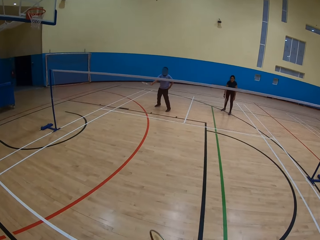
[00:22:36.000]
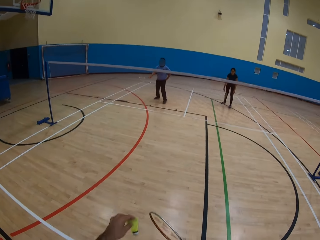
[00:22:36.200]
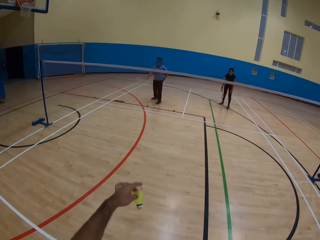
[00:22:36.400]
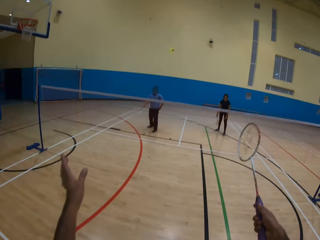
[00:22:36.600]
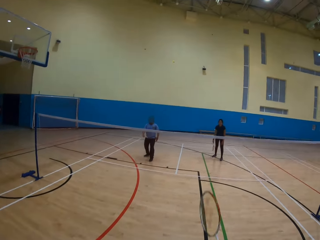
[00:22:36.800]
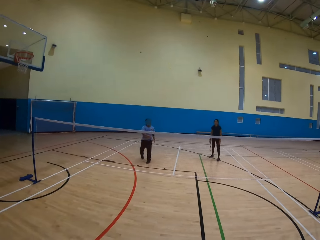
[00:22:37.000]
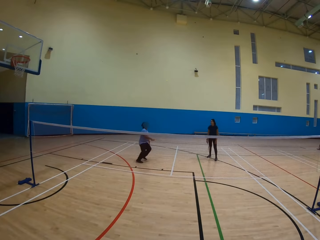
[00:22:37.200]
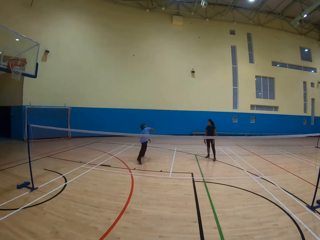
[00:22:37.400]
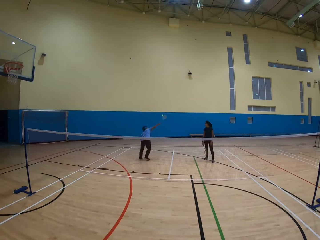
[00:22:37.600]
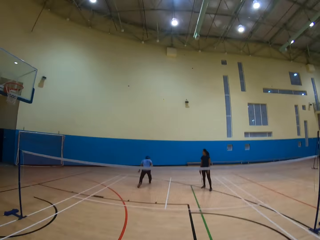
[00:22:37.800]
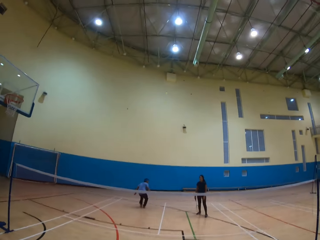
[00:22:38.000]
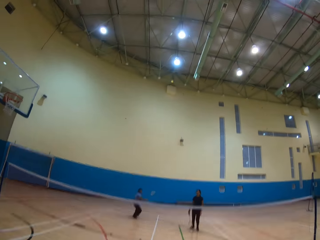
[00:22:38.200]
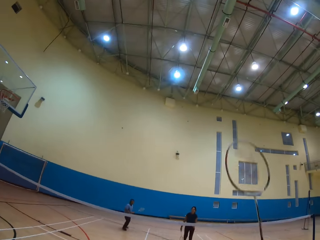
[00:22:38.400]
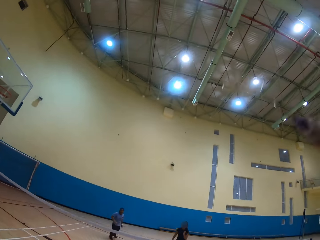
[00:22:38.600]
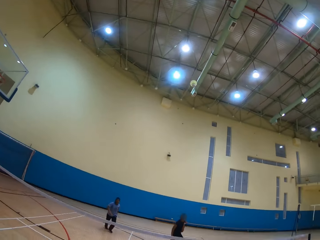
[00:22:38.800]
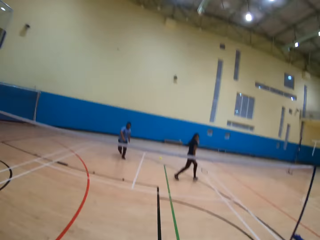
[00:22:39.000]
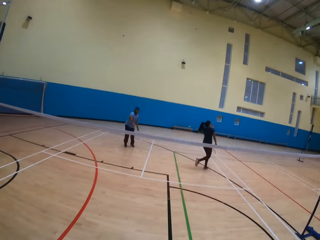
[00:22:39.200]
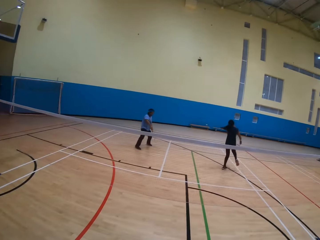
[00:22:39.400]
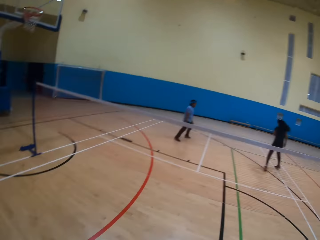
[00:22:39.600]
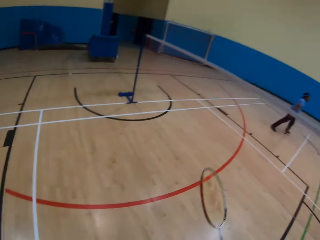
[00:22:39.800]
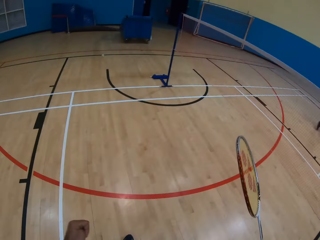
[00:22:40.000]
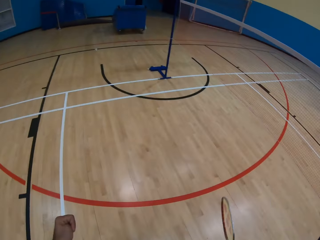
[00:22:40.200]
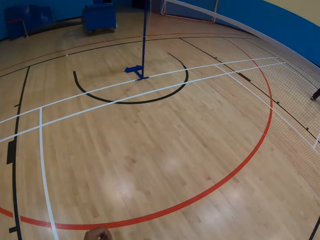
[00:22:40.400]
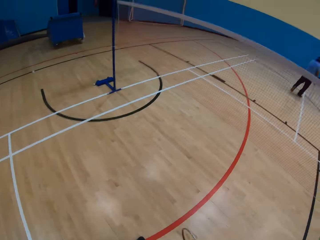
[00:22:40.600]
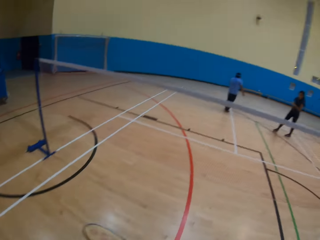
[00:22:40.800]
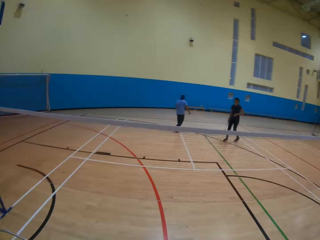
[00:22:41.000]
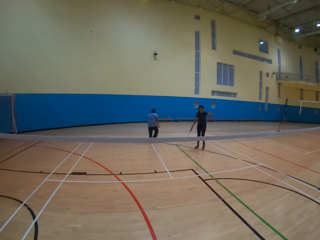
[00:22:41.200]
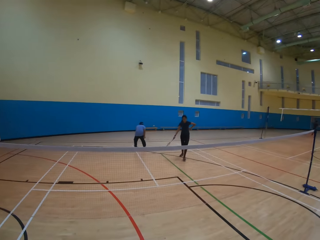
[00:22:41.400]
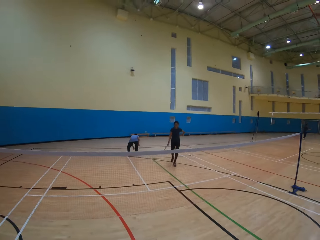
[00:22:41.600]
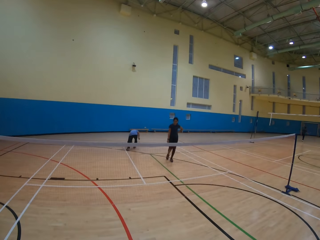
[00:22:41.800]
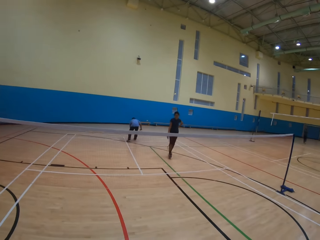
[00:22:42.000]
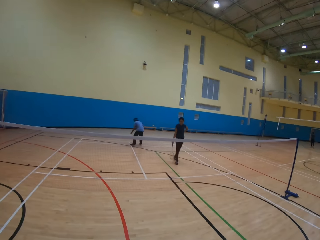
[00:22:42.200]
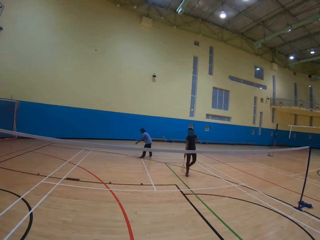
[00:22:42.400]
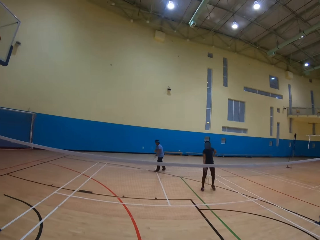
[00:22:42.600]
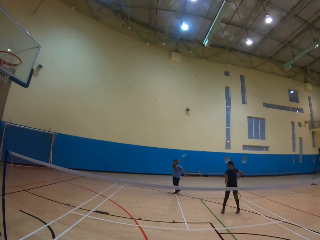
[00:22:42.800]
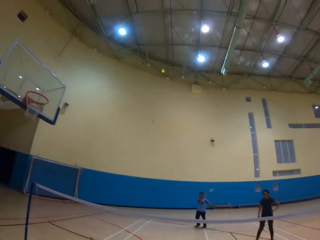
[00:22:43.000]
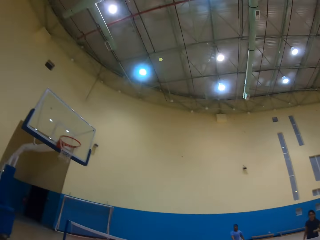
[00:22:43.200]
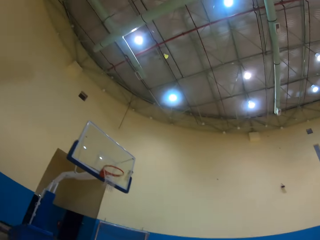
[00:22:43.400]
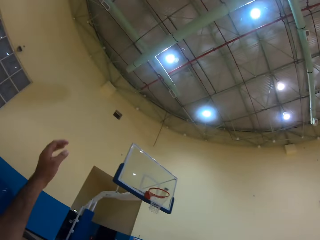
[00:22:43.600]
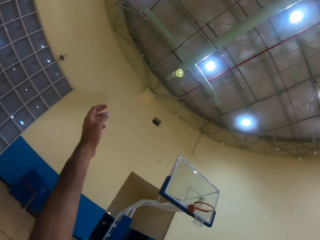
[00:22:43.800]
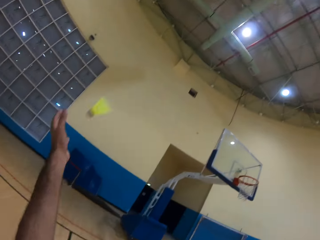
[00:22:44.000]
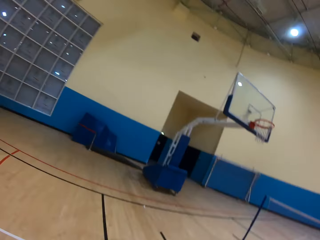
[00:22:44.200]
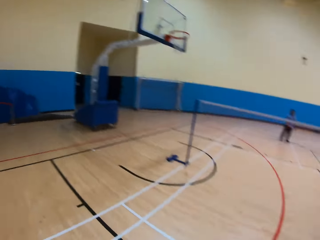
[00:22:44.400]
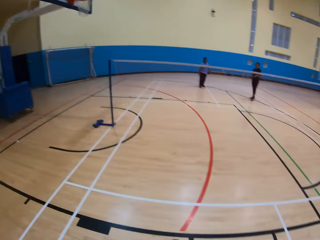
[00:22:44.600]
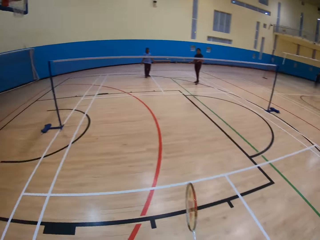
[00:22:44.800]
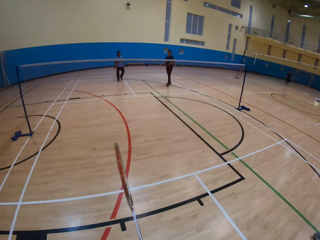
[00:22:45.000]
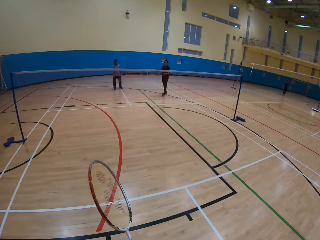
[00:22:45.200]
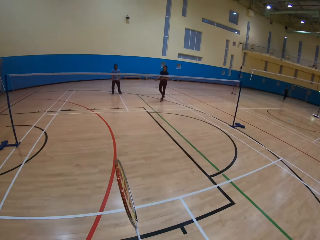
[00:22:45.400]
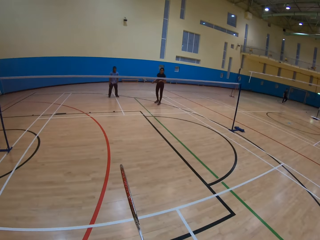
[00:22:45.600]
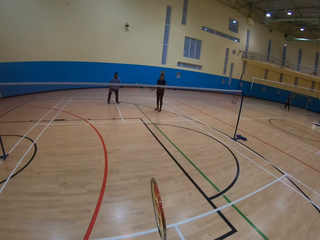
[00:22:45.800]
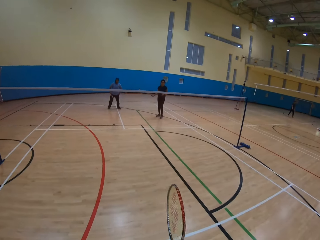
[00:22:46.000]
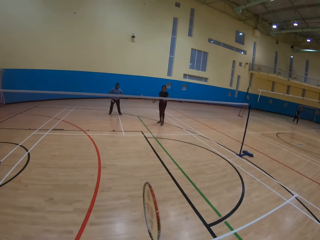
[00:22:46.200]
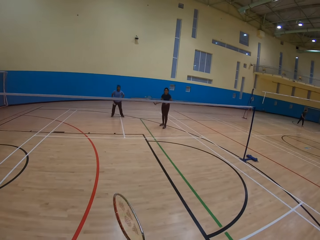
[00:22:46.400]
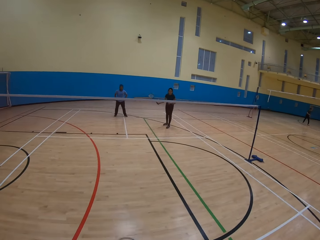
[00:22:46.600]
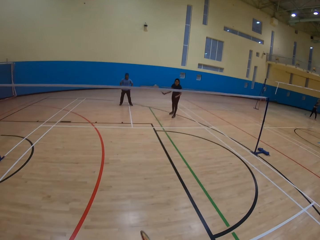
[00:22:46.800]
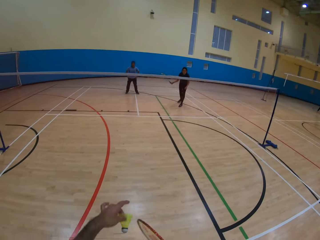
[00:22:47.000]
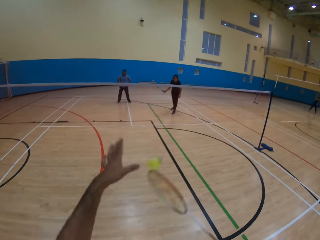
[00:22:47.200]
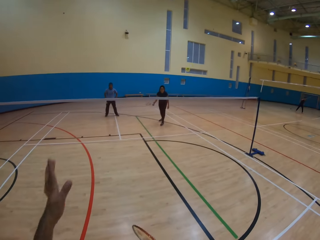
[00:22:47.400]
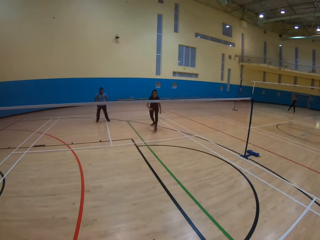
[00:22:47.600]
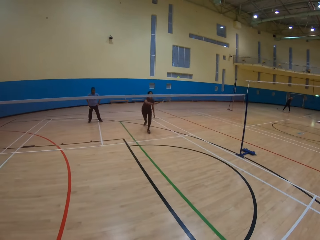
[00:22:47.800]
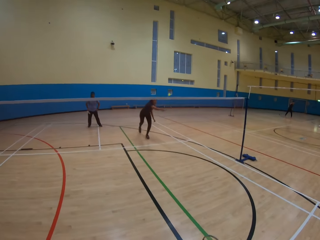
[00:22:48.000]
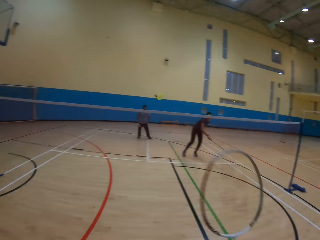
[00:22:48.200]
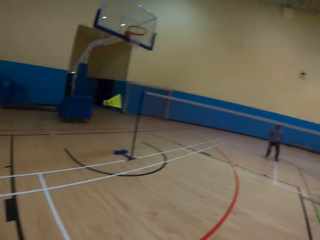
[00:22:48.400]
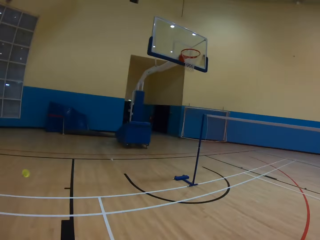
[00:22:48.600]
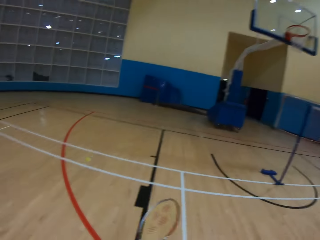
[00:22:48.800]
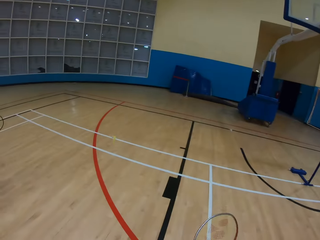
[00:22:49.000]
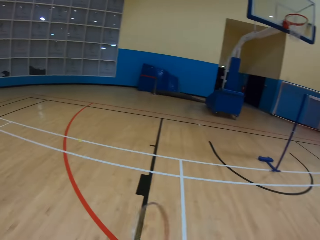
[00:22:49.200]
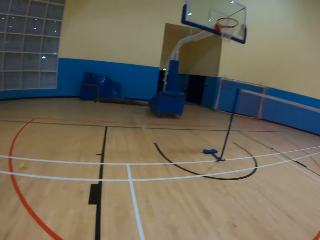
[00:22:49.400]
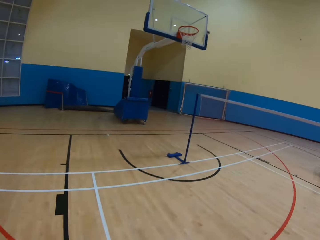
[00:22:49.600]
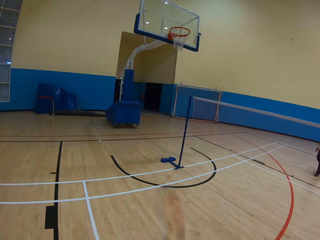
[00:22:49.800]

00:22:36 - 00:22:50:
The camera wearer hits the shuttlecock. They play a badminton game. A man plays a badminton game and hits the shuttlecock. The camera wearer plays a badminton game. They hit the shuttlecock and look around. The man picks the shuttlecock from the floor. A woman moves ahead. The man hits the shuttlecock and plays a badminton game. The camera wearer picks up the shuttlecock. They look around, throw the shuttlecock and play tennis.

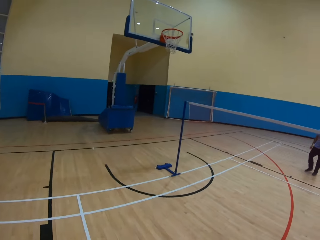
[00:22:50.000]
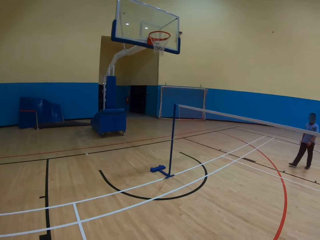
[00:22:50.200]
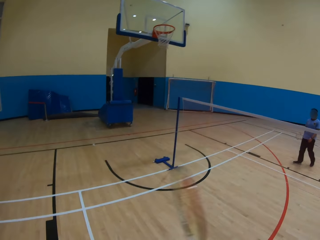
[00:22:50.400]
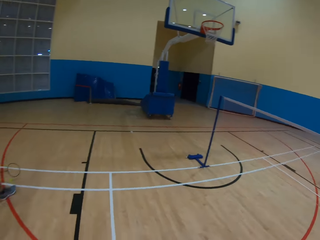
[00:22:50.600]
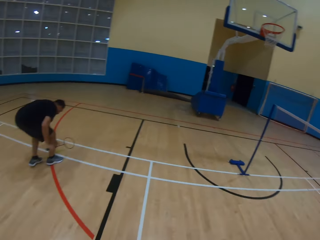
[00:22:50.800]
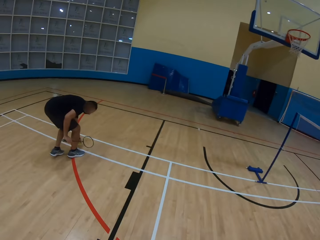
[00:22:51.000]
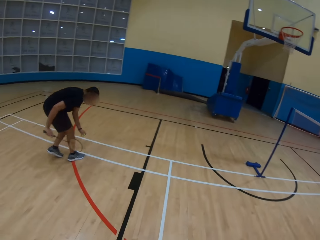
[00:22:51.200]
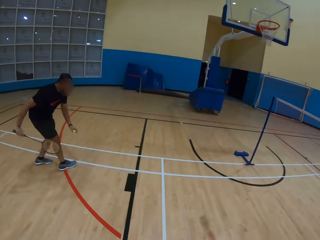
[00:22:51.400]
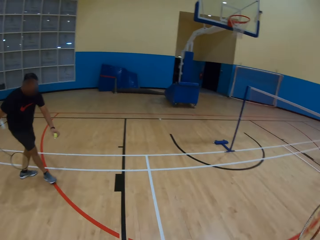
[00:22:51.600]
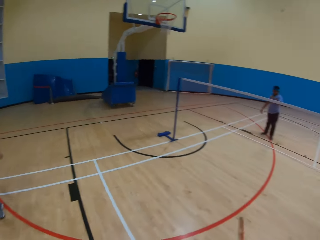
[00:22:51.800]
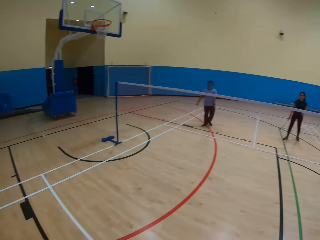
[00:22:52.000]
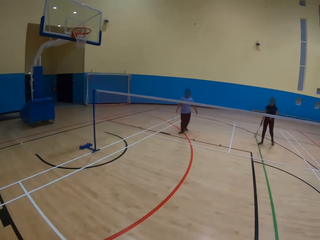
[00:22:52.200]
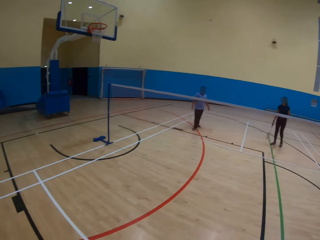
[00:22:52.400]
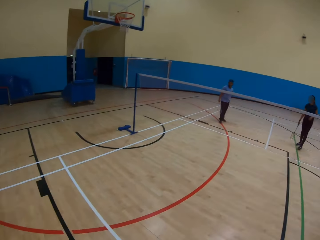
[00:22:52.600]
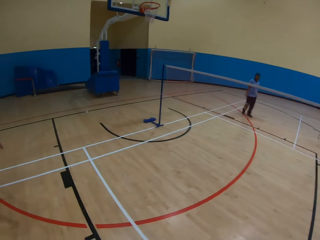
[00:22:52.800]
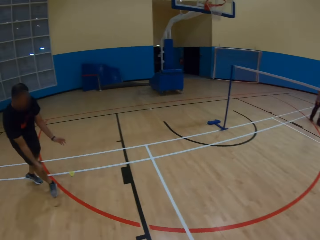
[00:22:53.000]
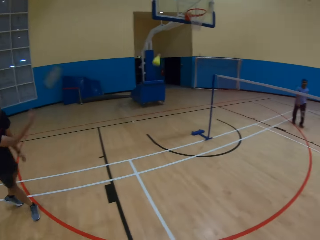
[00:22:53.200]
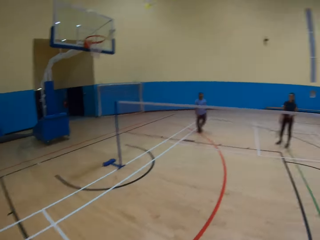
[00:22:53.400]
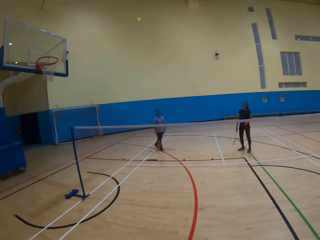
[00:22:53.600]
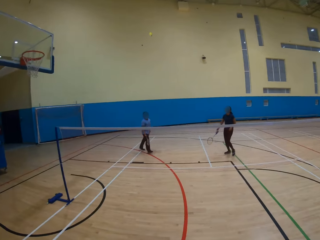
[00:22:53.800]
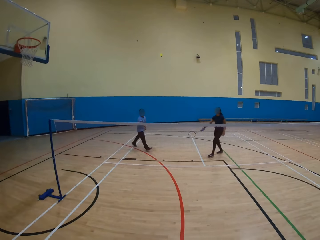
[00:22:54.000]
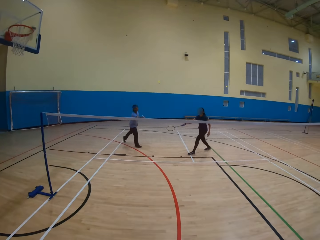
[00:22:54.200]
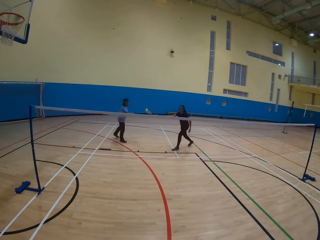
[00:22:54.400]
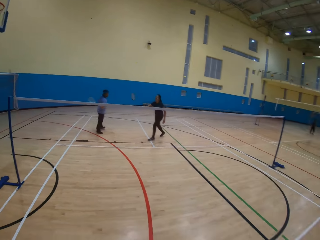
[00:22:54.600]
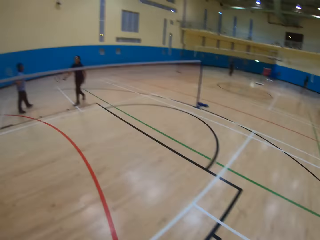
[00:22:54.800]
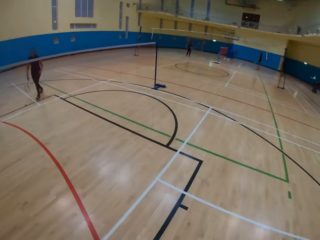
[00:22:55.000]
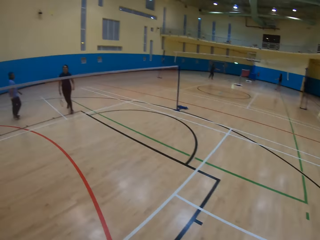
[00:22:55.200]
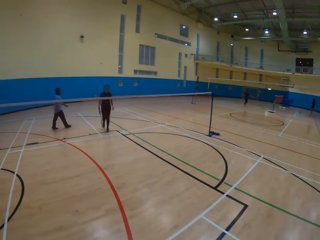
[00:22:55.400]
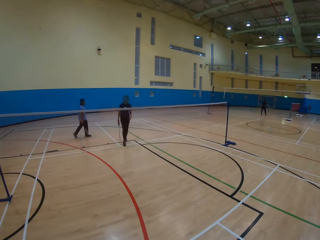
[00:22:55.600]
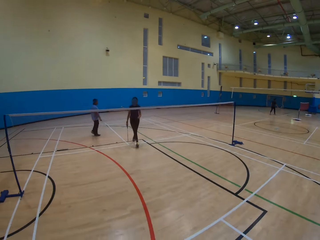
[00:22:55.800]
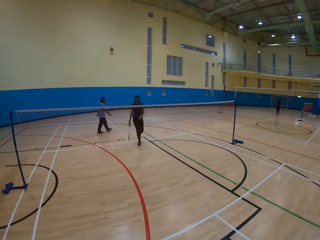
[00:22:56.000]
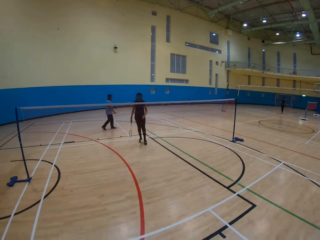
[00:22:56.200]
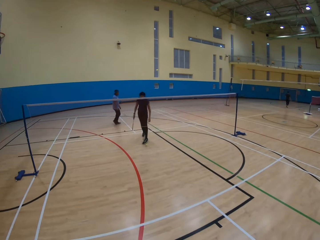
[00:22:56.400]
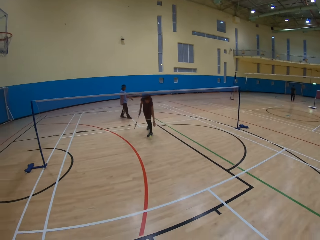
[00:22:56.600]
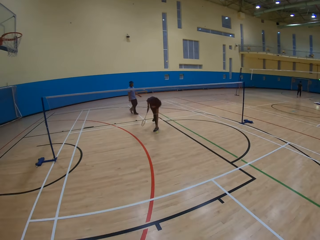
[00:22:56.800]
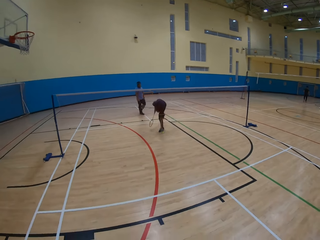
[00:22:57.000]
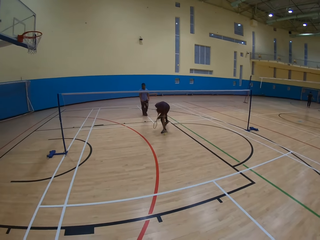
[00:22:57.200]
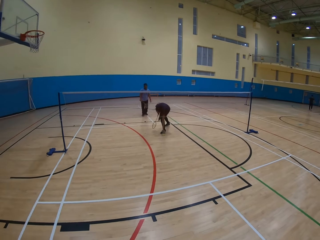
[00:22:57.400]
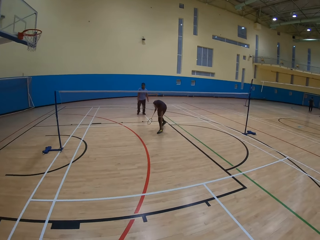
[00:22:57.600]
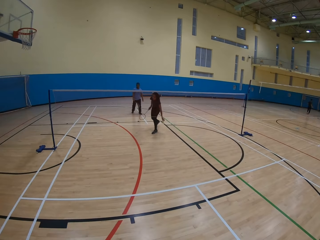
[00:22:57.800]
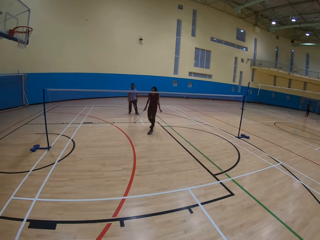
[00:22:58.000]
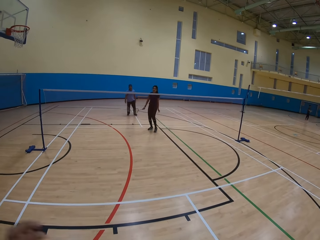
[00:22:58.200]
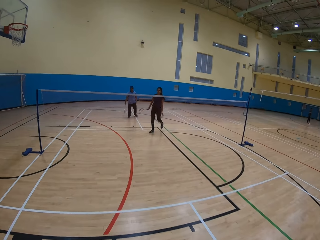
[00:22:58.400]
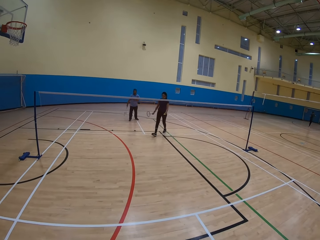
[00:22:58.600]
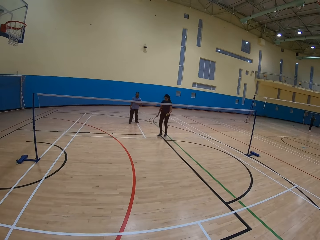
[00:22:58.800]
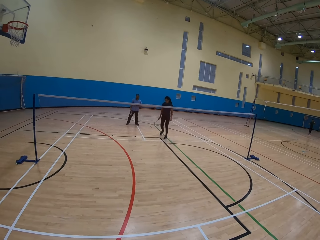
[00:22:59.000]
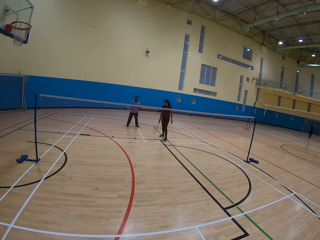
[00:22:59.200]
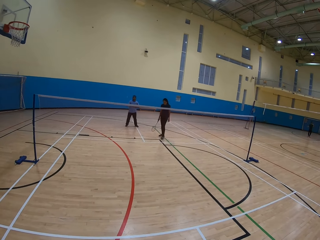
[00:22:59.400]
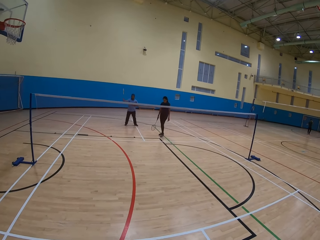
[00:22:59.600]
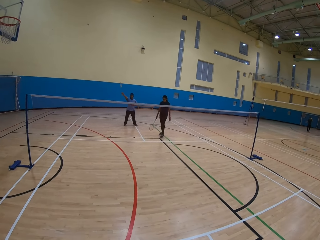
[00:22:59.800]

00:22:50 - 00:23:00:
A man picks the tennis ball on the ground. The camera wearer throws the shuttlecock. The man hits the tennis ball. A woman hits the tennis ball and picks up the tennis ball on the ground. The camera wearer looks around.
